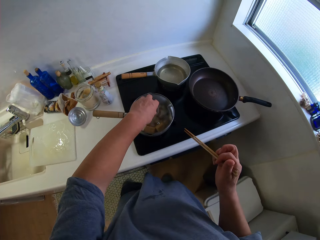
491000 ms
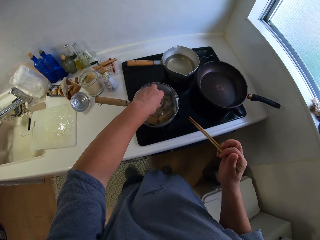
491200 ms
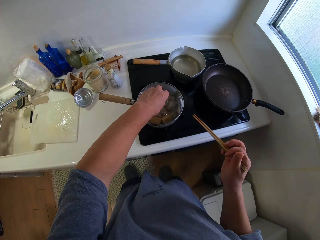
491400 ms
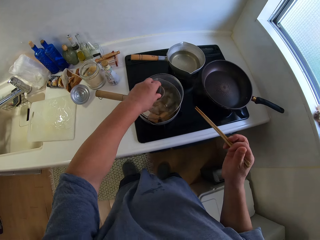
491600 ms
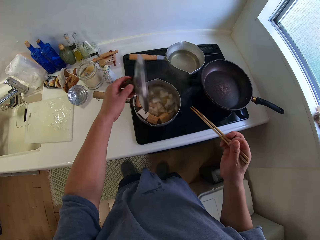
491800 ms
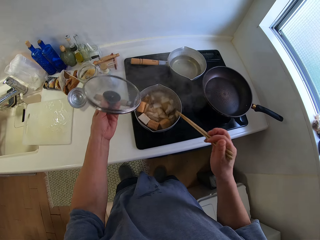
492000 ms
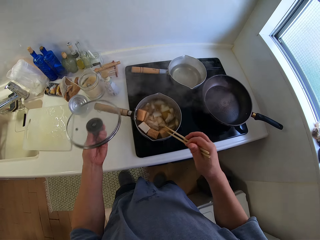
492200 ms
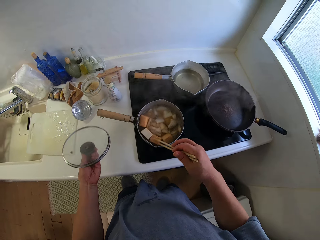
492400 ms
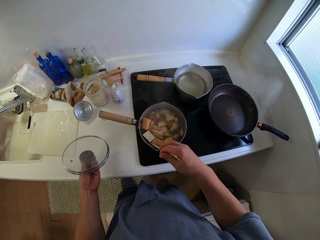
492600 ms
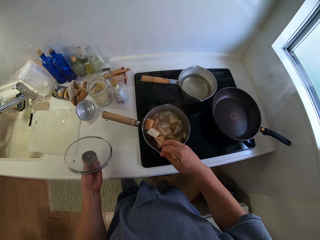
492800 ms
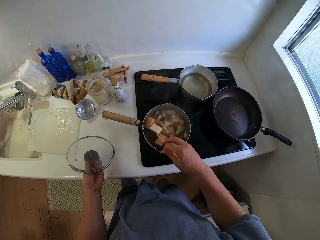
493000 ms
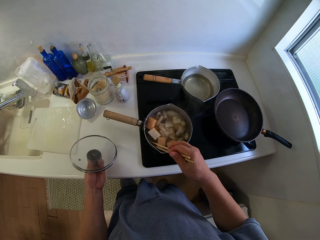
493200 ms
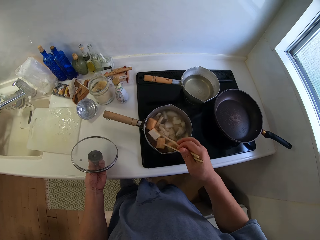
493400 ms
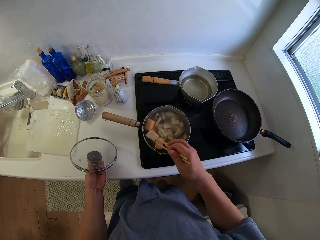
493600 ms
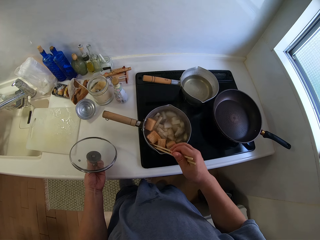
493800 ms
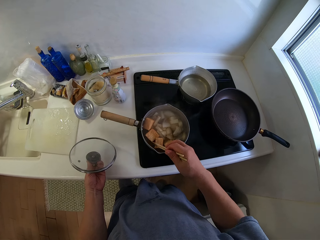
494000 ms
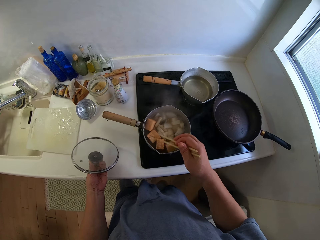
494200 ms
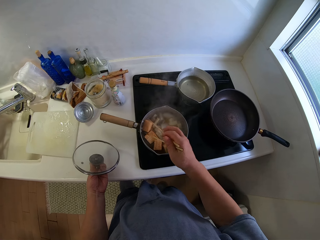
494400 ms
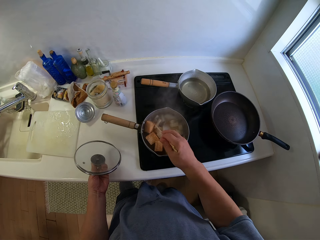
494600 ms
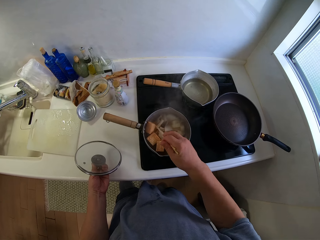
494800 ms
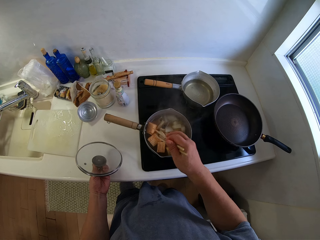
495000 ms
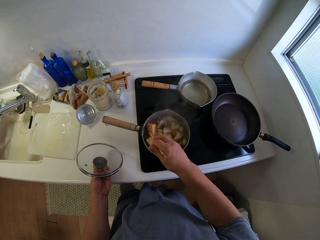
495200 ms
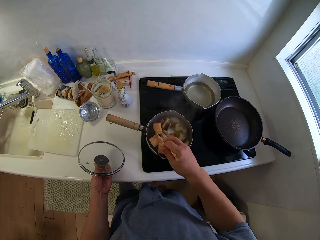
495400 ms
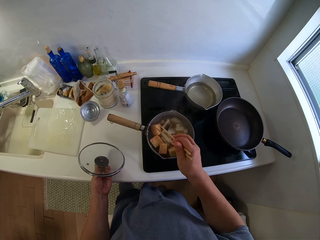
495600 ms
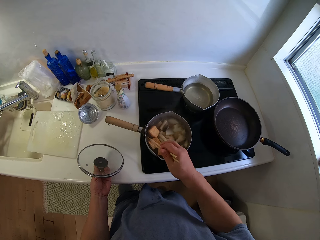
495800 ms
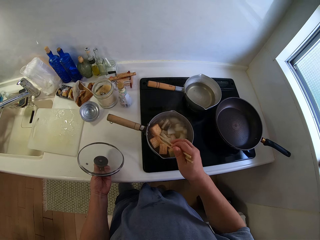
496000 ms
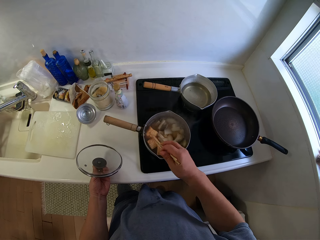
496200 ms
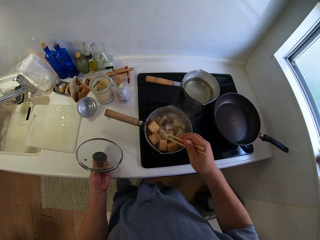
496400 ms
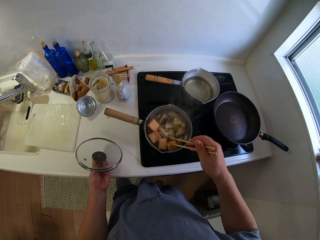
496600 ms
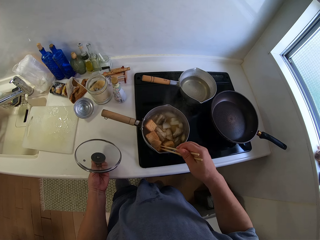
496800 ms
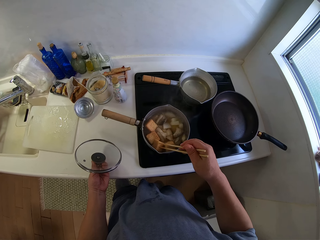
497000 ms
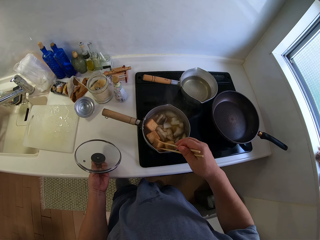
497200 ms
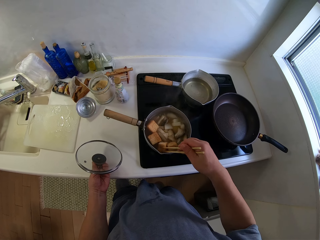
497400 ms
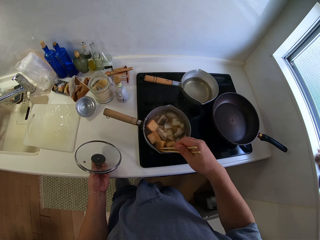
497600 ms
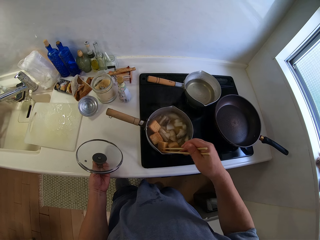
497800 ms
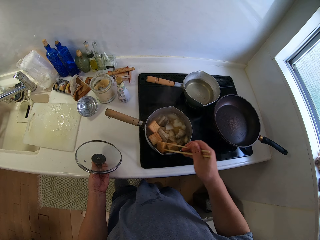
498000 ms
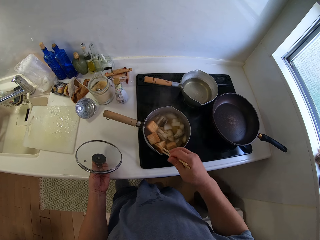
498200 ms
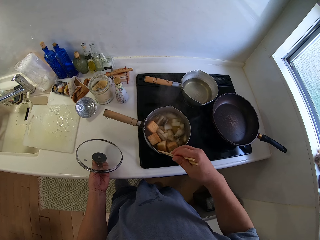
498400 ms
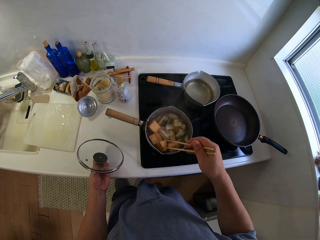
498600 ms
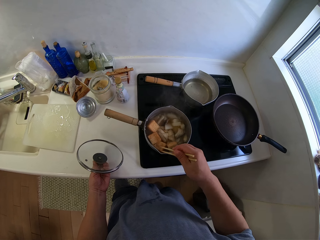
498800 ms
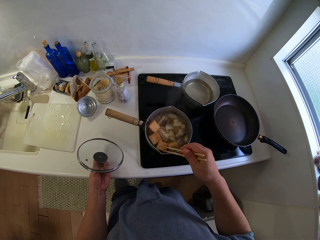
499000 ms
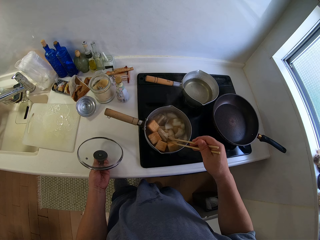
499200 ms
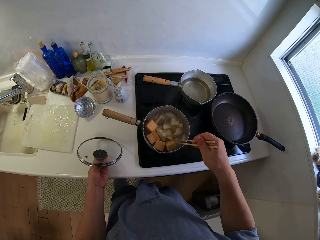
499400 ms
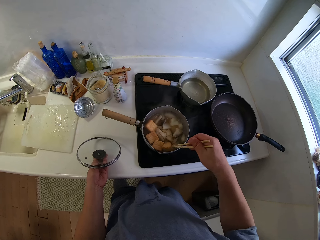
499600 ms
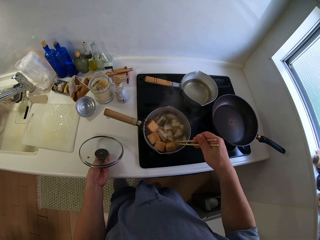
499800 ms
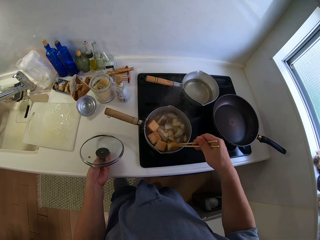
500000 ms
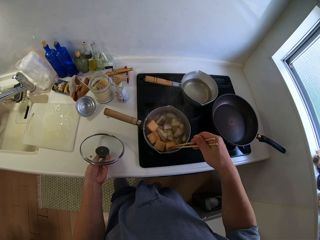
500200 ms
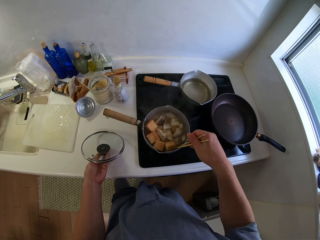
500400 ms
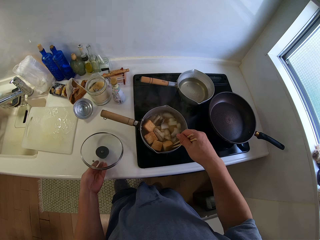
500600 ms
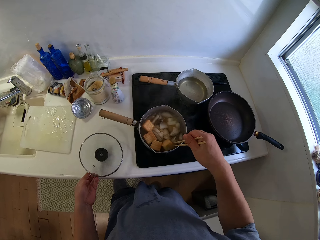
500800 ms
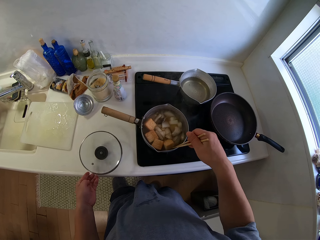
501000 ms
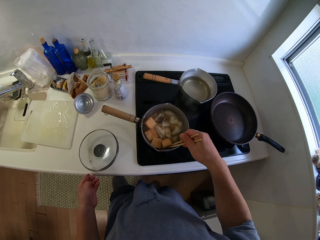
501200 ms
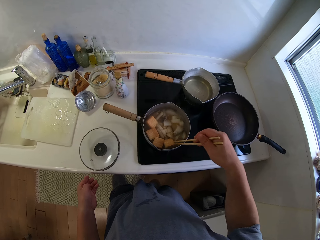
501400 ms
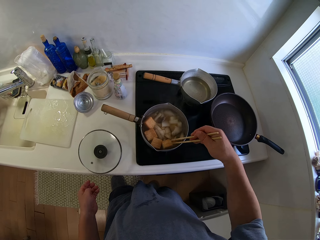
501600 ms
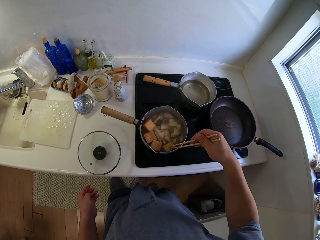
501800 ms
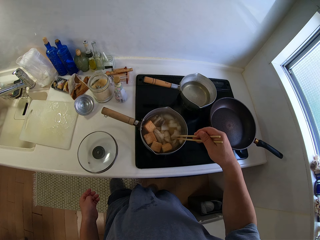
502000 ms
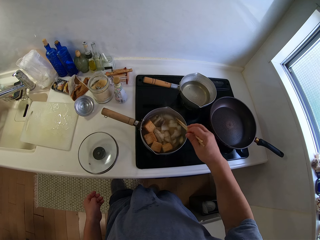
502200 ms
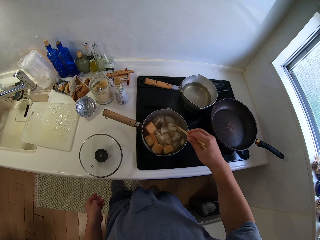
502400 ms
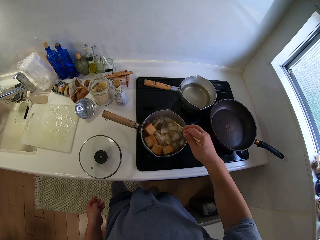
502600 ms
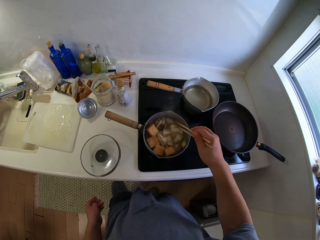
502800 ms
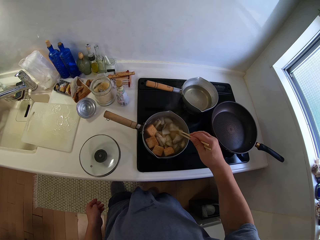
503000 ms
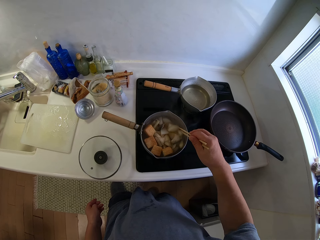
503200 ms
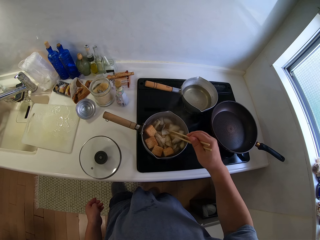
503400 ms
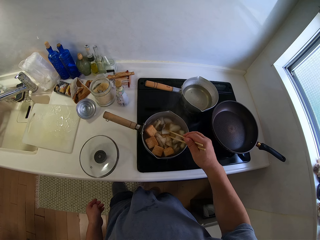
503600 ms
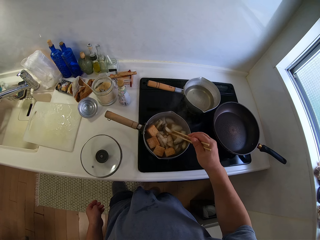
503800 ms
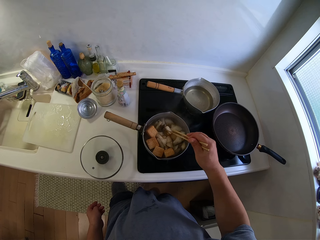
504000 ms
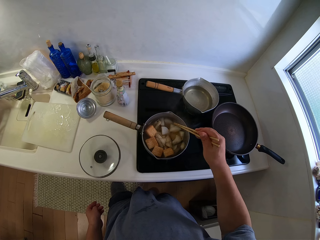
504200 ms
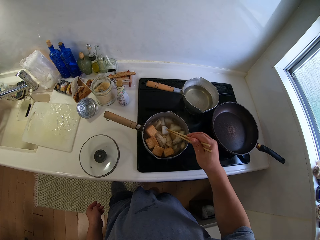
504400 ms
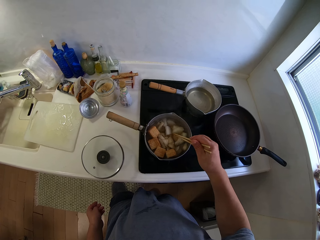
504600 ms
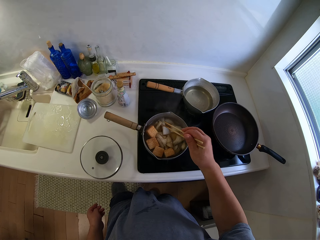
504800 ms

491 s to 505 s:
The camera wearer opens the pot of food with his left hand. He holds the cooking pot lid. He stirs the food with the chopsticks in his right hand. He drops the lid on the slab.

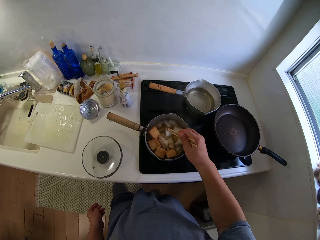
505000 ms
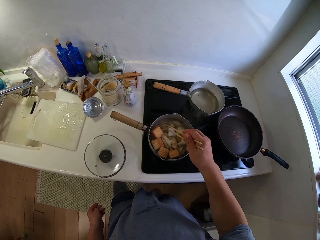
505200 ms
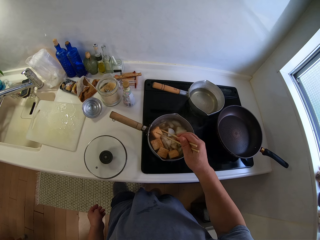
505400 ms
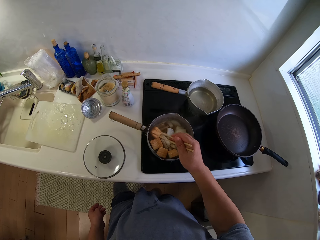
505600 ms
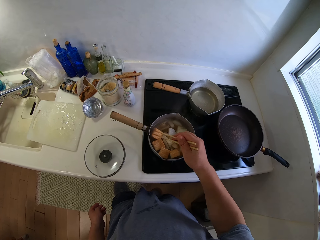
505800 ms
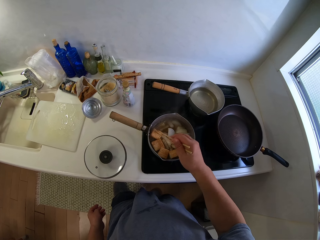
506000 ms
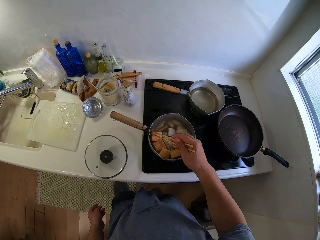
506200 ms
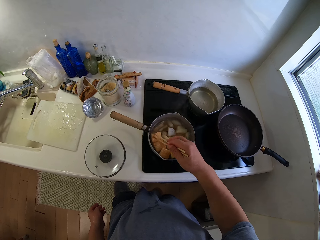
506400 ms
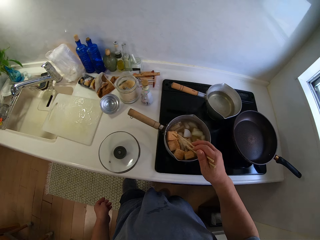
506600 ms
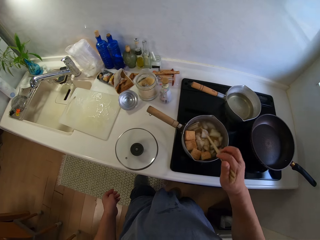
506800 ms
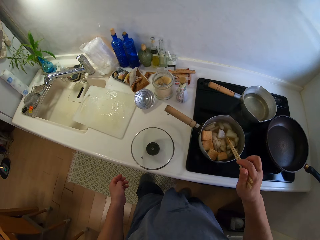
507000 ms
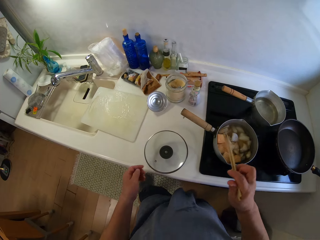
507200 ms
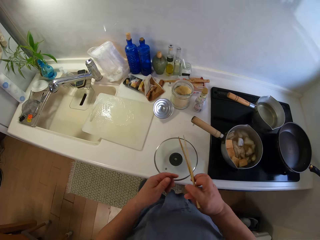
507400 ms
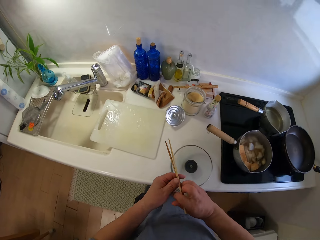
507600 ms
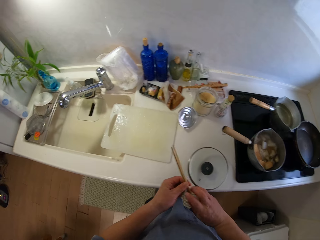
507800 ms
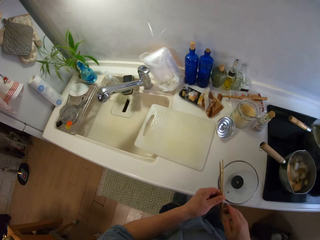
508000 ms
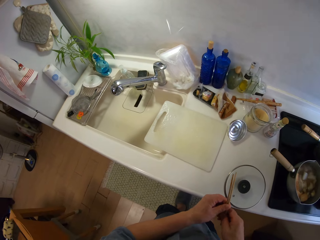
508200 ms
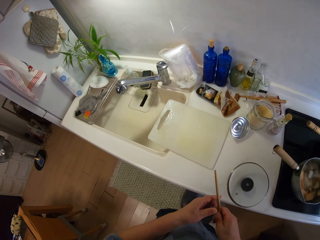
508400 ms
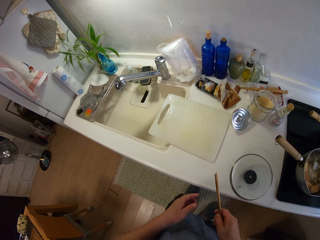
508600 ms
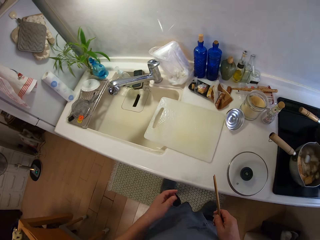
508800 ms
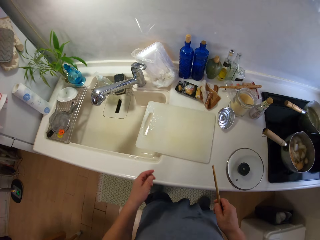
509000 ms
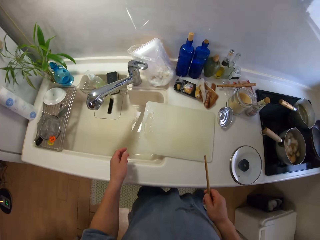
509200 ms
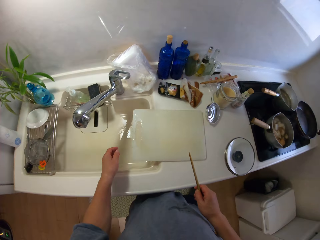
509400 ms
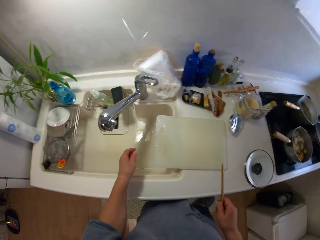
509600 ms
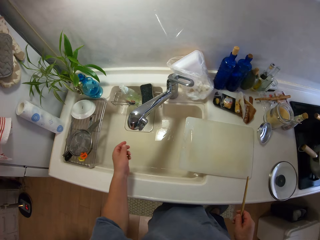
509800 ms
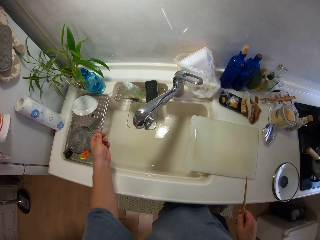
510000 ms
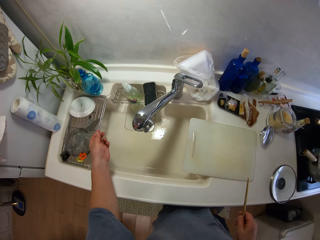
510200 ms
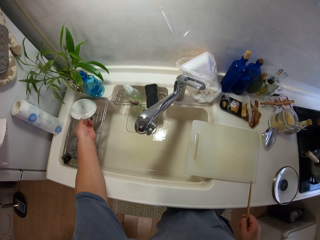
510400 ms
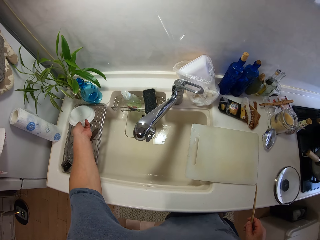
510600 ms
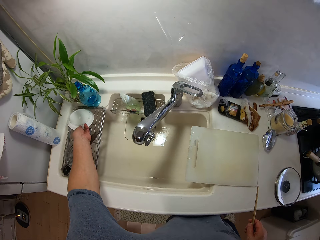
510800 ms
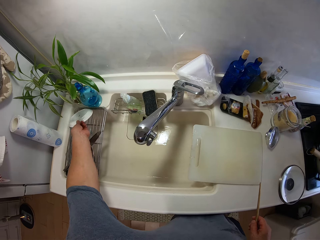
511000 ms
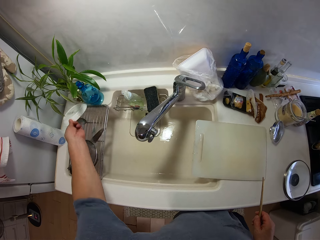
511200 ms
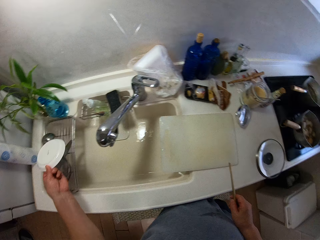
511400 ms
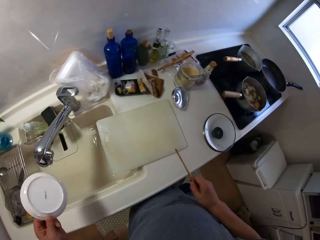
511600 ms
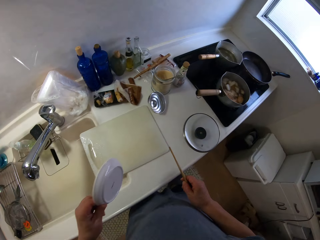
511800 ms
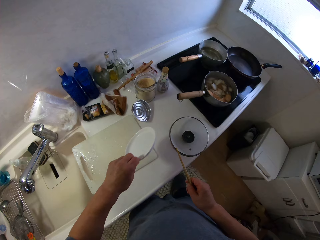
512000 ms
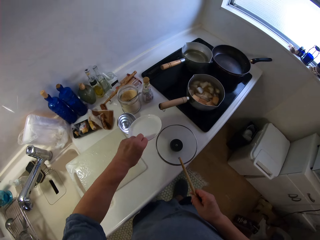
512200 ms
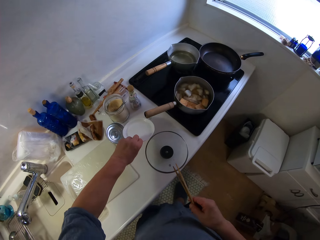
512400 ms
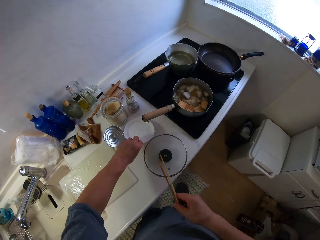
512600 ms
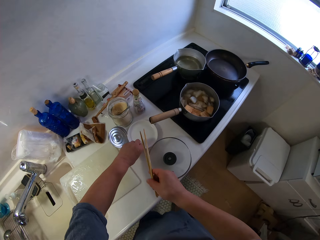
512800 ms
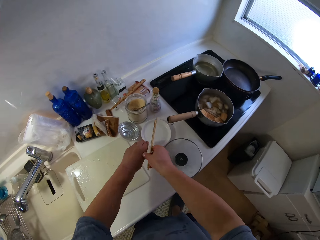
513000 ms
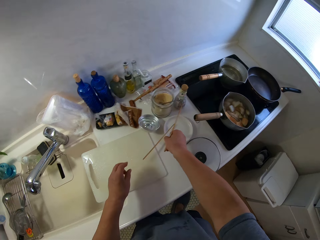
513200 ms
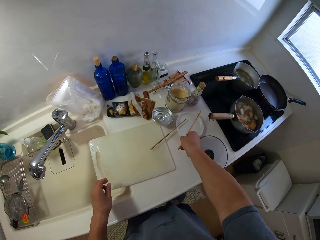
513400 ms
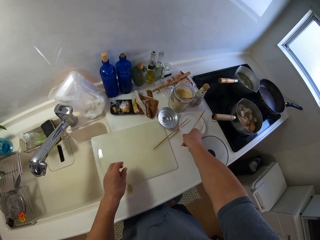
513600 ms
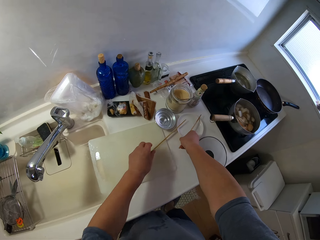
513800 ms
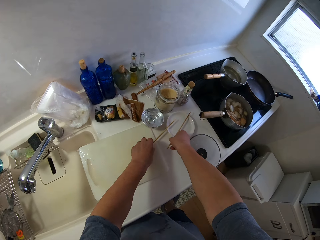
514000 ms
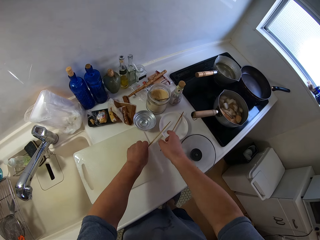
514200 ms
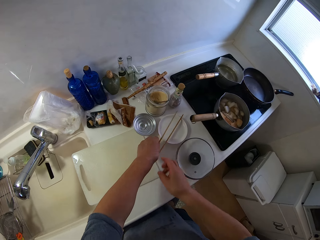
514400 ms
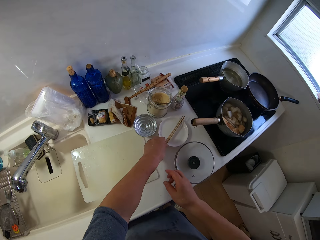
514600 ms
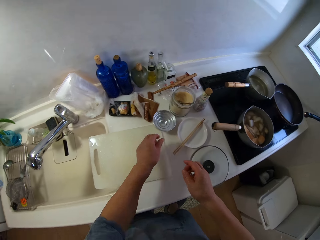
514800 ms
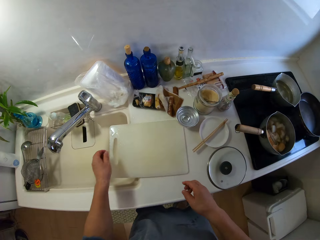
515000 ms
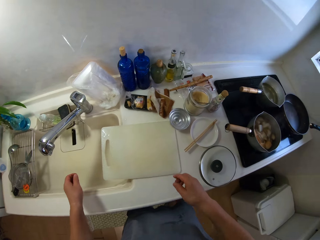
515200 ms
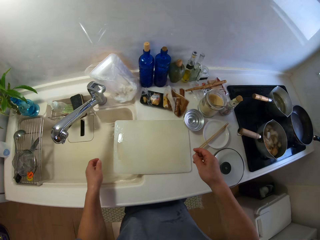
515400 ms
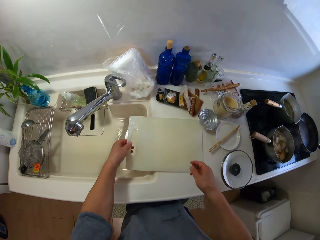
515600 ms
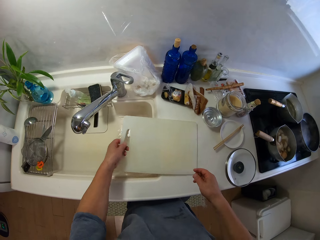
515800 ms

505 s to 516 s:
The camera wearer shakes the chopsticks in the cooking pot. He walks around the kitchen. He passes the chopsticks to his left hand. He passes the chopsticks to his right hand. He moves his hand over the sink. He picks up a plate or saucer from the plate rack with his left hand. He drops the plate on the slab. He drops the chopsticks in his right hand on the plate. He picks the chopsticks on the chopping board. He adjusts the chopstick with his left hand. He puts the chopstick on the saucer. He moves his hand over the chopping board.
